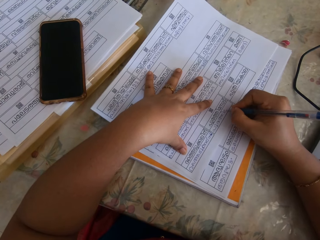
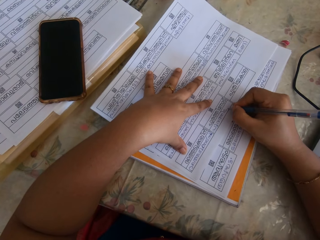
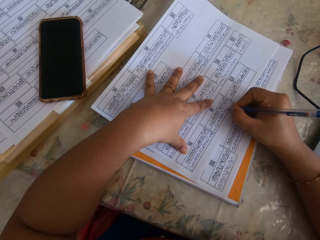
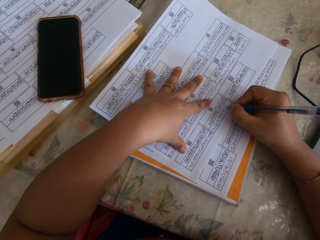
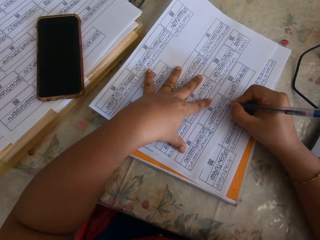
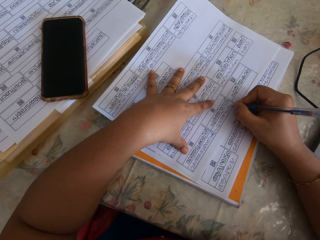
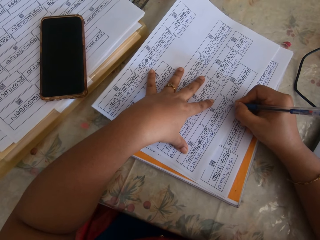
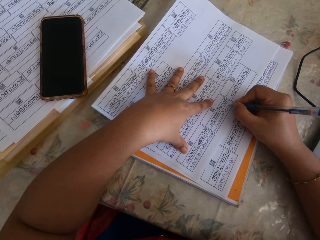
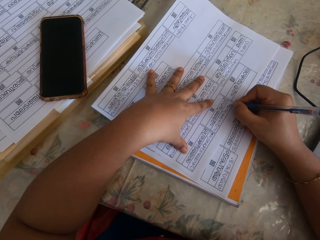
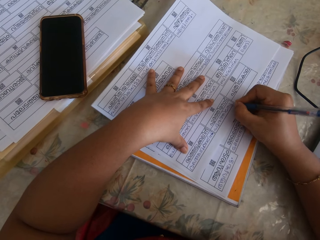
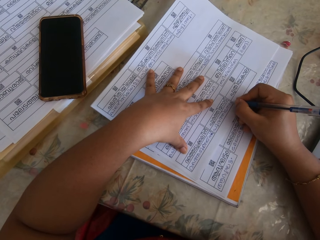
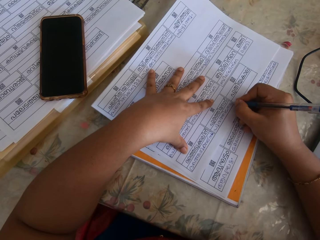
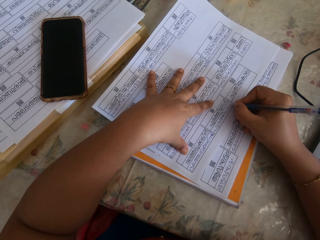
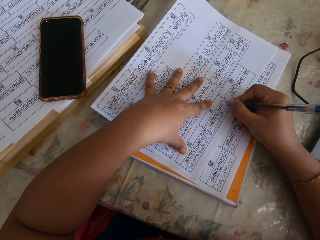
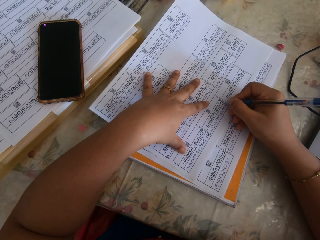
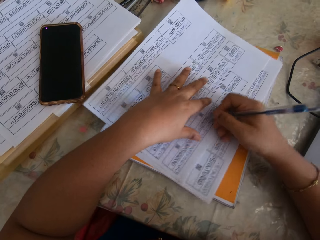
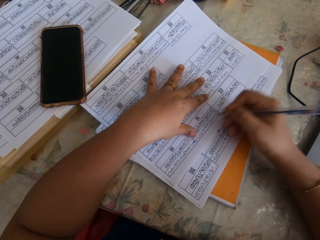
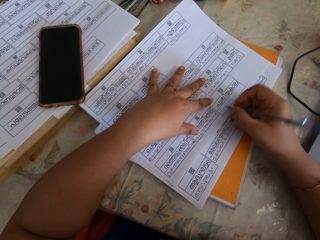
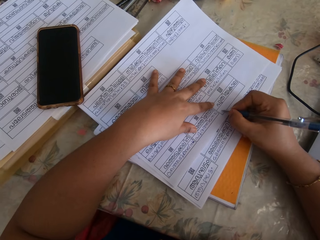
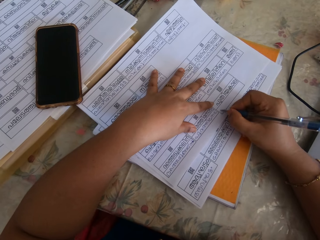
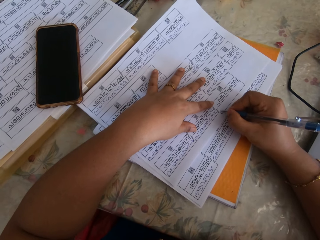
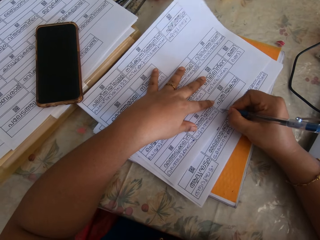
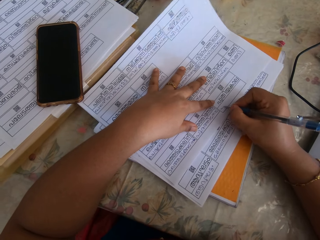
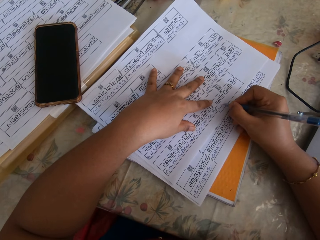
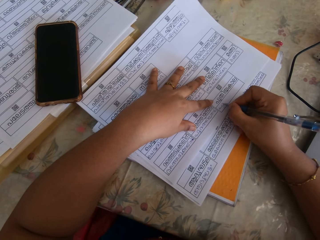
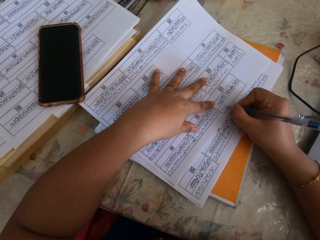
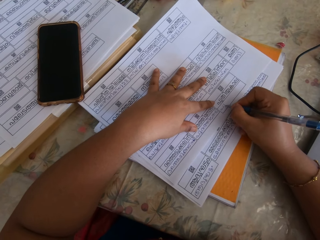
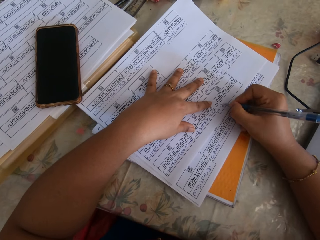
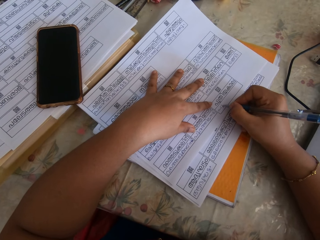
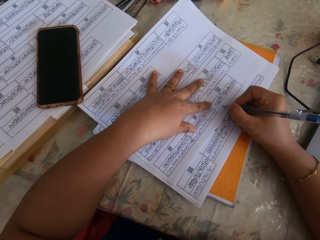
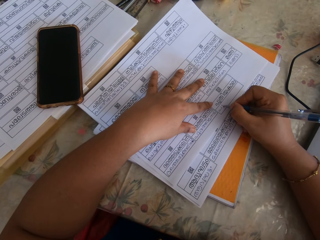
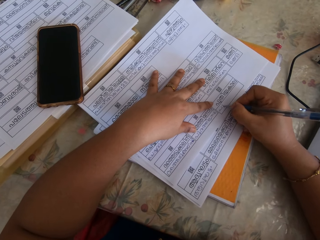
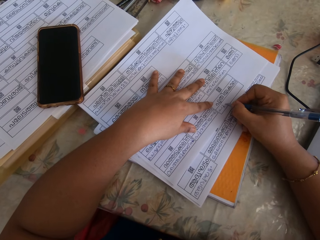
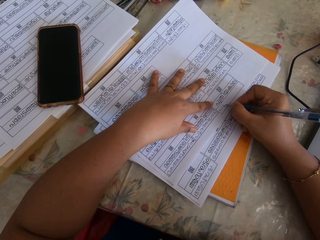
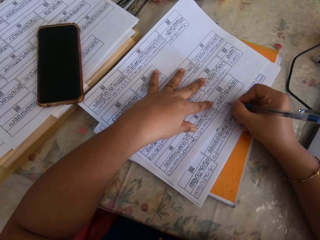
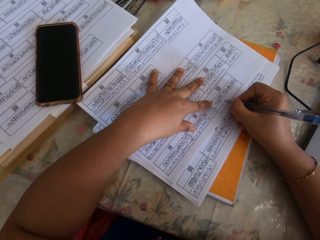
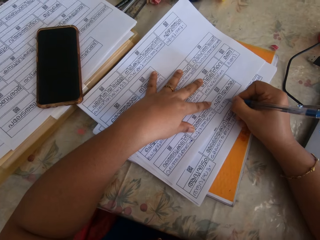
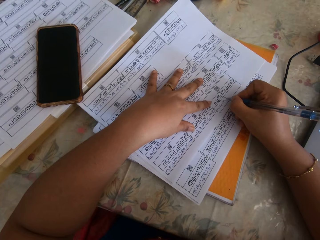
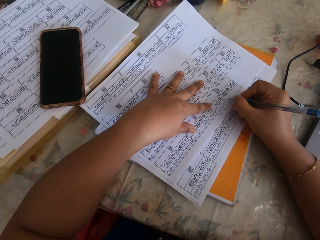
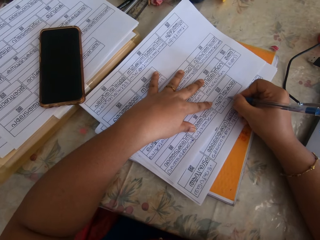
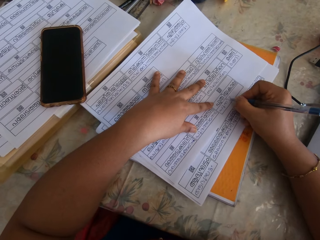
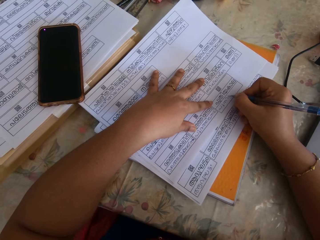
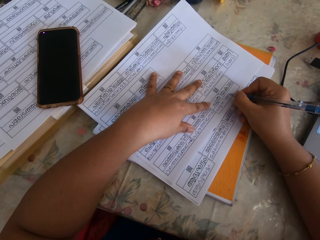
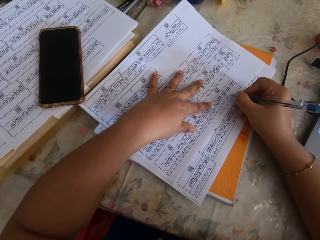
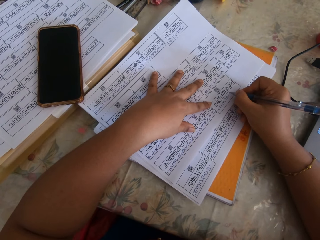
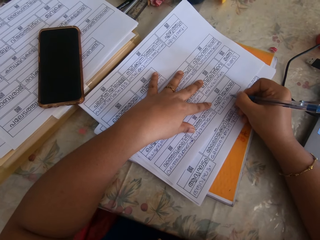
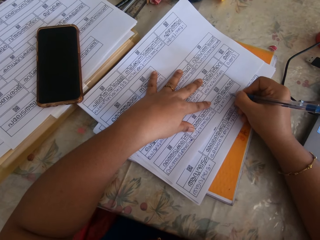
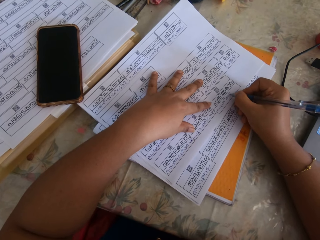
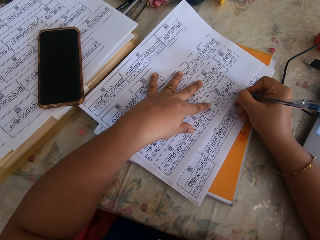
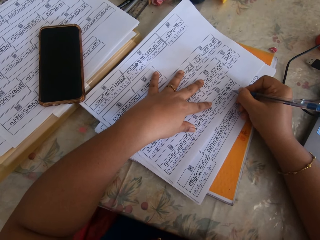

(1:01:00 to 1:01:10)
The camera wearer adjusts the paper with her right hand. She writes on the paper with the pen in her right hand.

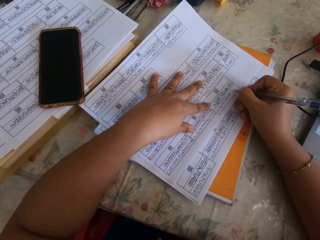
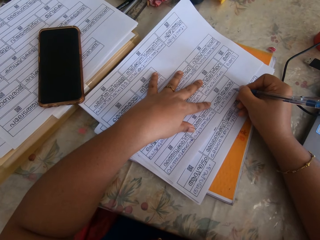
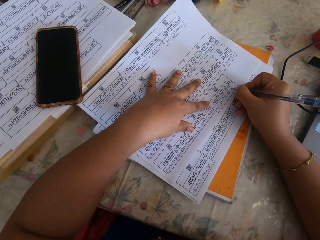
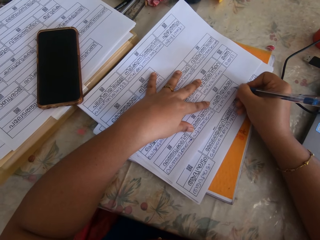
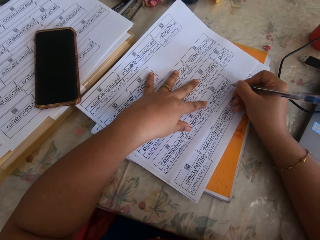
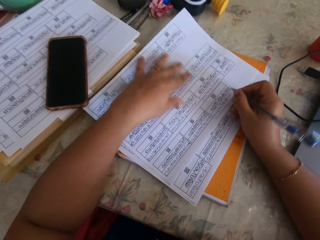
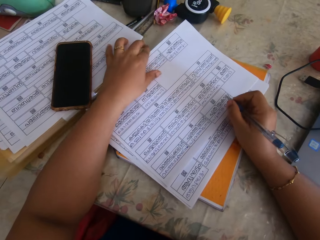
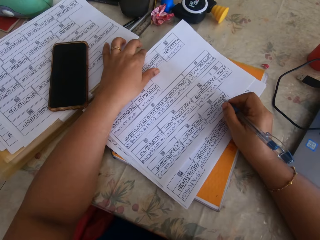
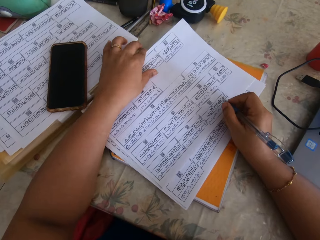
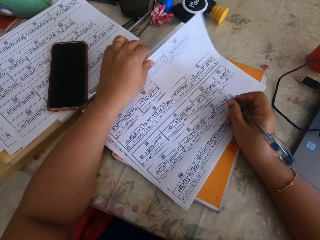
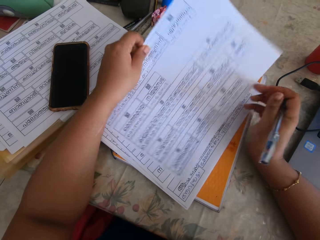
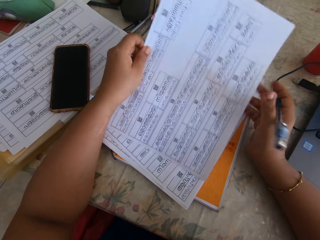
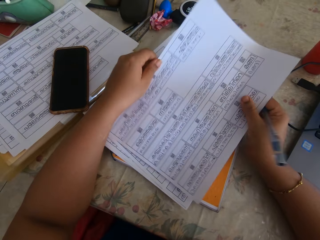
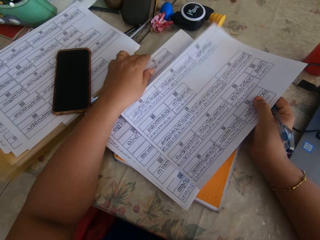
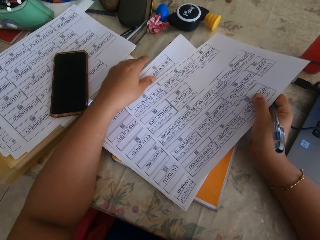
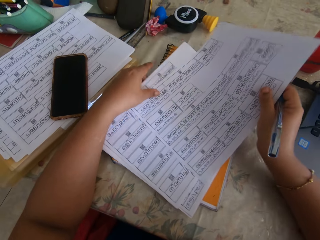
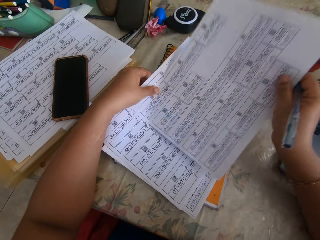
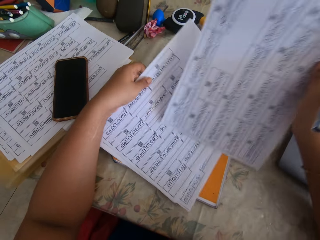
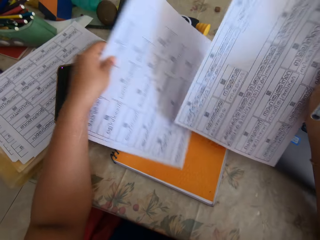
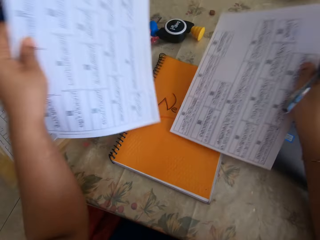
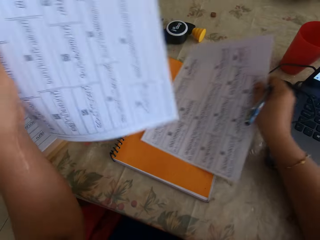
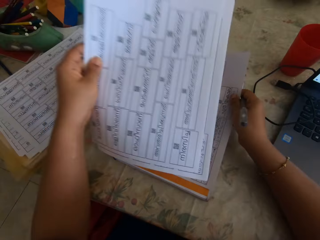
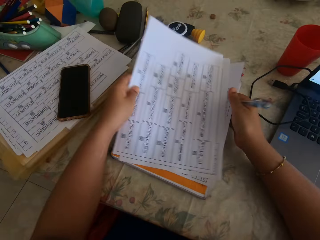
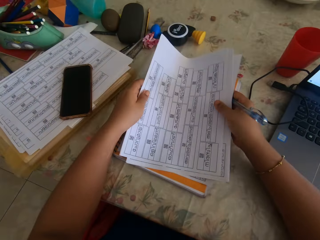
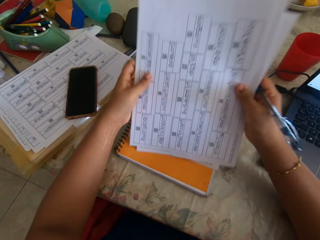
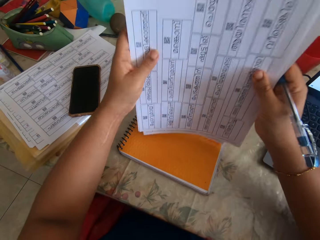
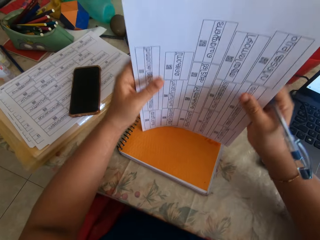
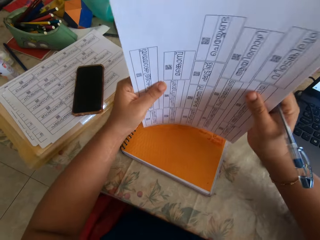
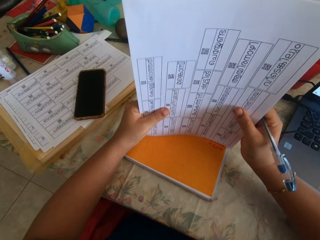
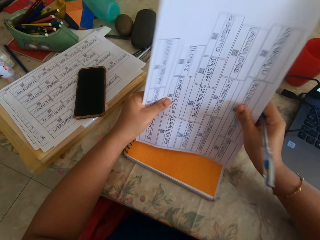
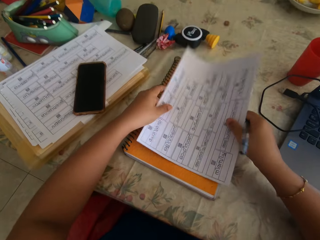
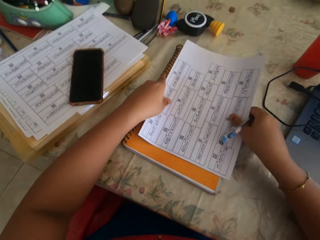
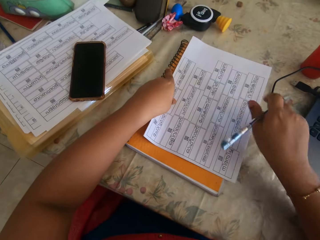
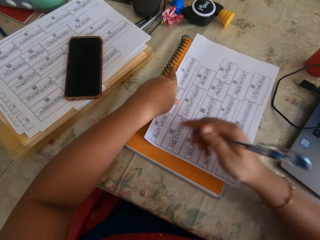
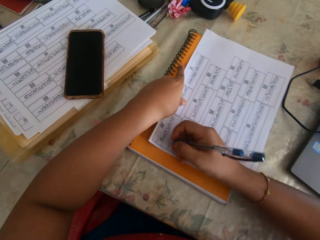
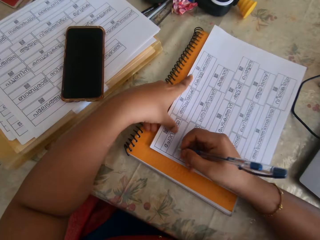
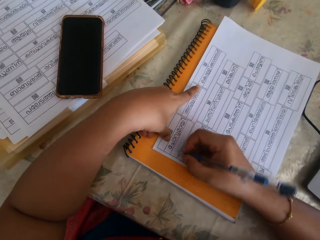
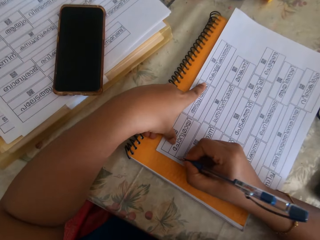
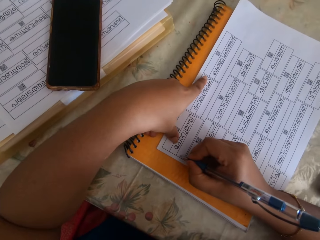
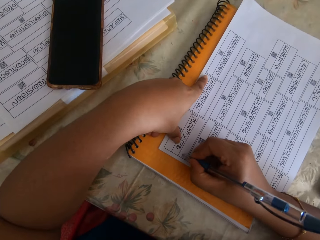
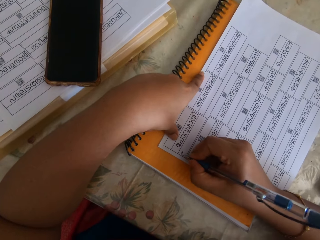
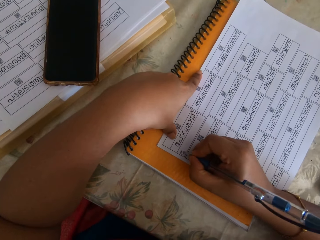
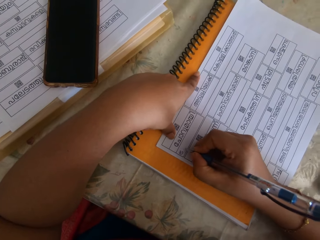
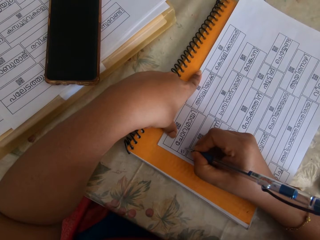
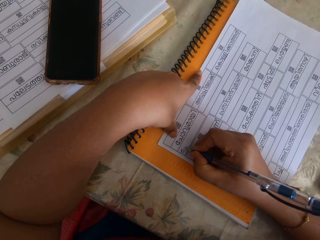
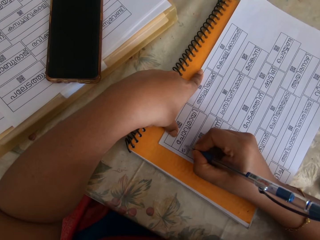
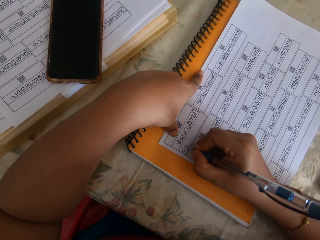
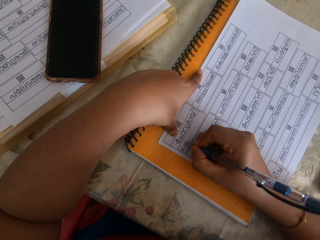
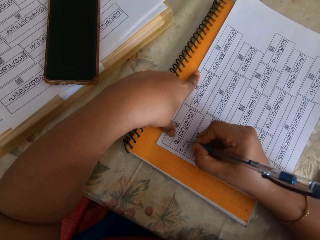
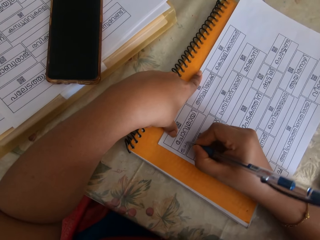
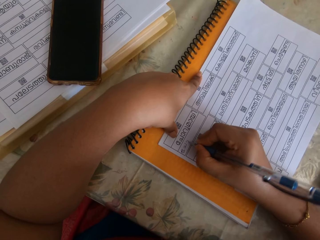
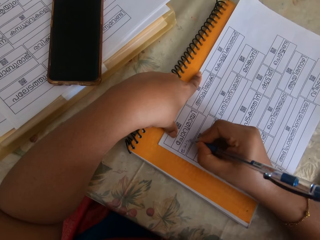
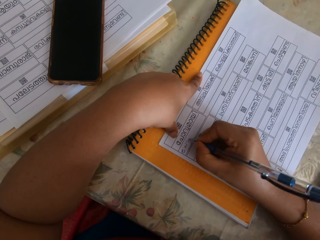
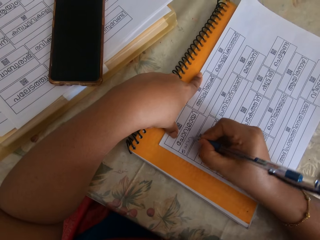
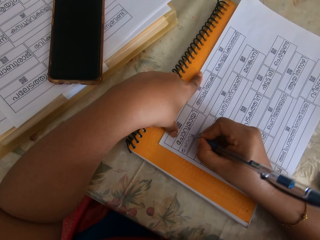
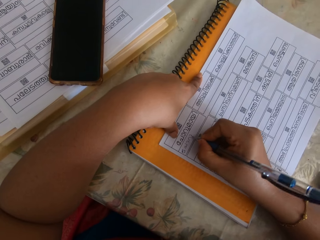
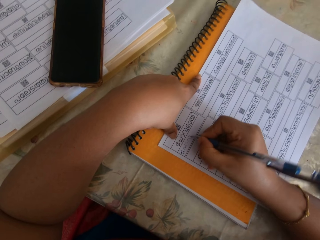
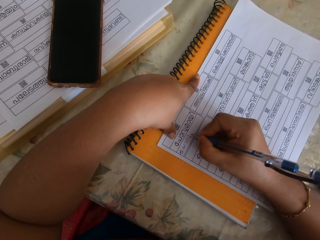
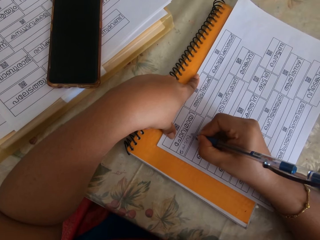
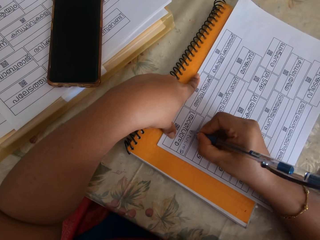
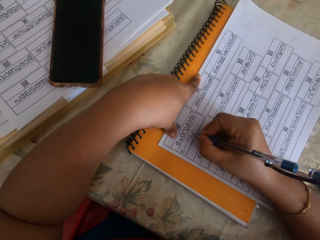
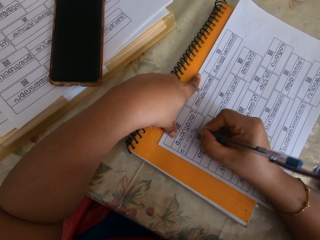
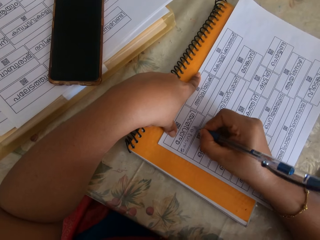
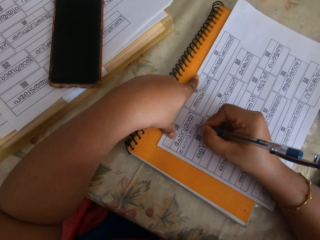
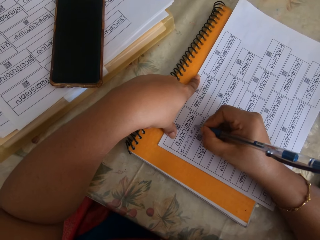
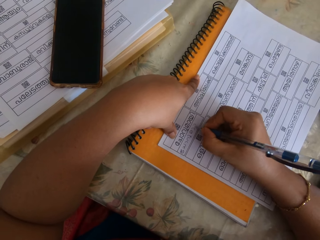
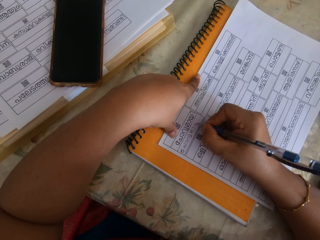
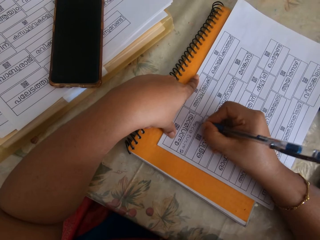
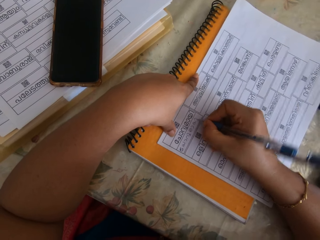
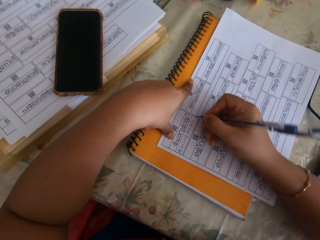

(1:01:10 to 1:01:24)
The camera wearer removes the paper with her left hand and passes the paper from her left hand to her right hand. She lifts the sheets of paper on the book with her left hand. She places the paper on the book with her right hand. She places the sheets of paper on the paper with her left hand. She adjusts the papers with both hands. She places the papers on the book with both hands. She writes on the paper with the pen in her right hand.
